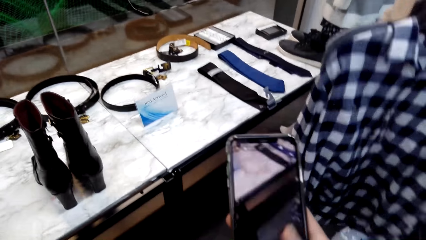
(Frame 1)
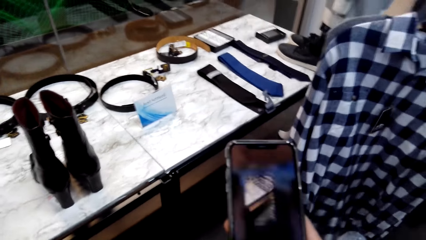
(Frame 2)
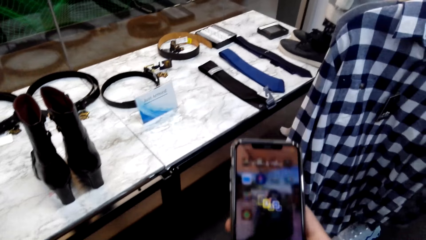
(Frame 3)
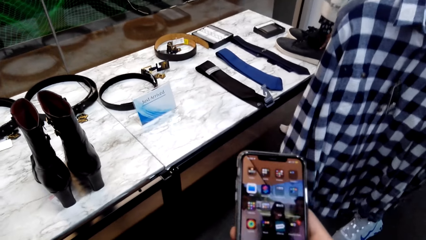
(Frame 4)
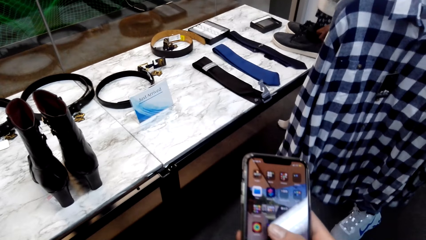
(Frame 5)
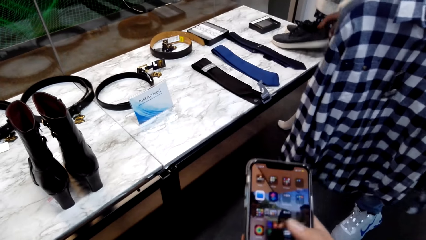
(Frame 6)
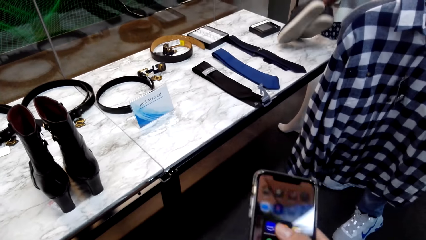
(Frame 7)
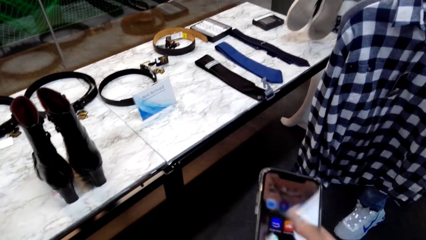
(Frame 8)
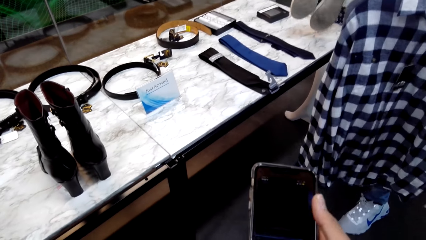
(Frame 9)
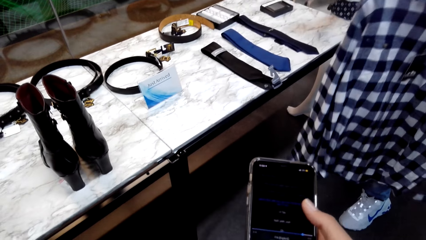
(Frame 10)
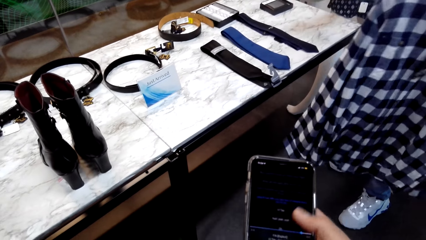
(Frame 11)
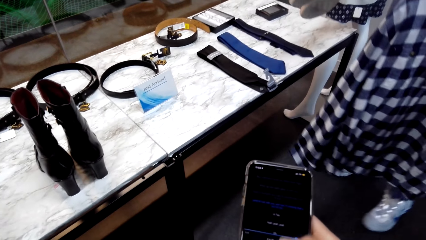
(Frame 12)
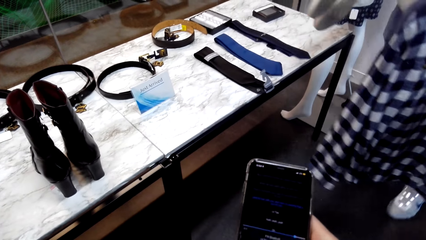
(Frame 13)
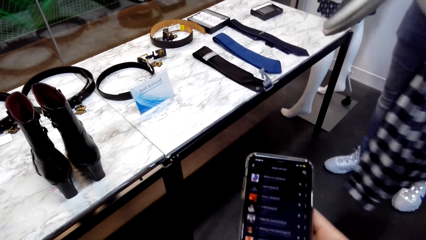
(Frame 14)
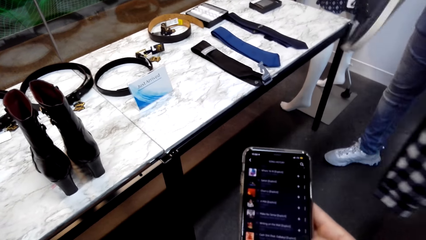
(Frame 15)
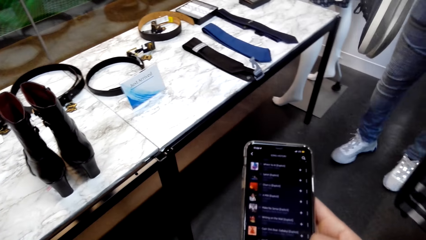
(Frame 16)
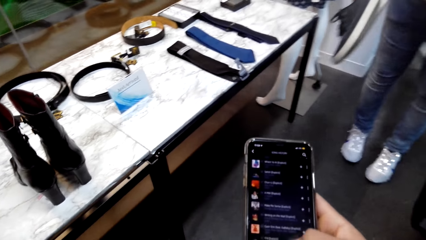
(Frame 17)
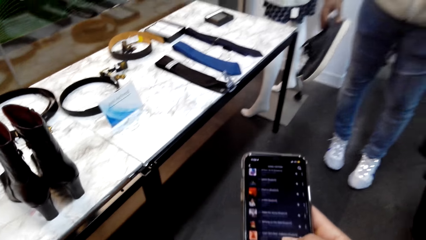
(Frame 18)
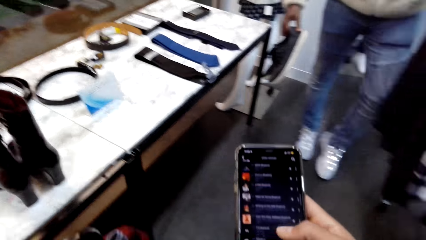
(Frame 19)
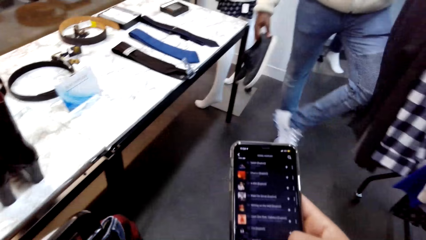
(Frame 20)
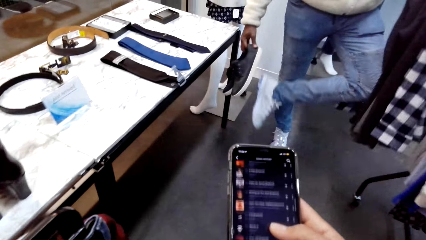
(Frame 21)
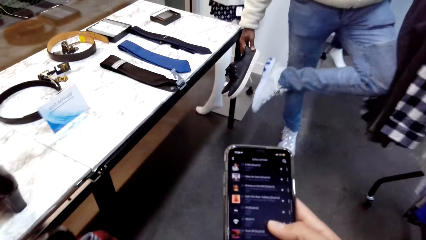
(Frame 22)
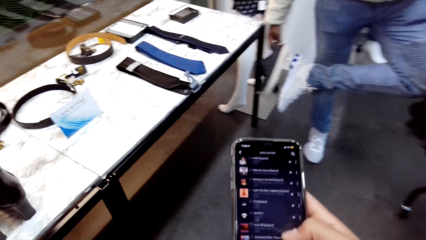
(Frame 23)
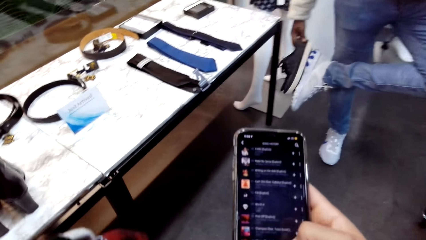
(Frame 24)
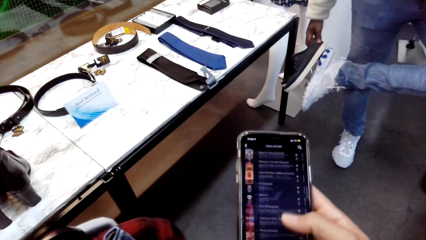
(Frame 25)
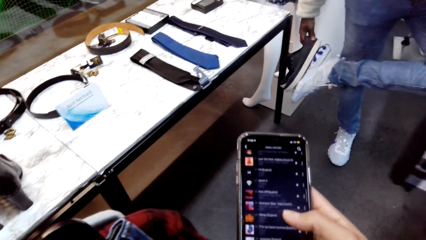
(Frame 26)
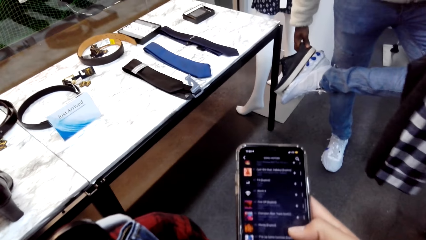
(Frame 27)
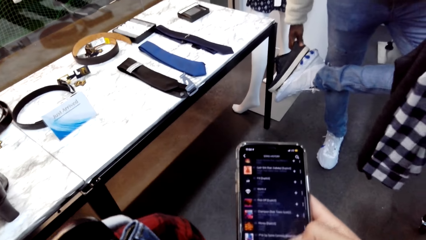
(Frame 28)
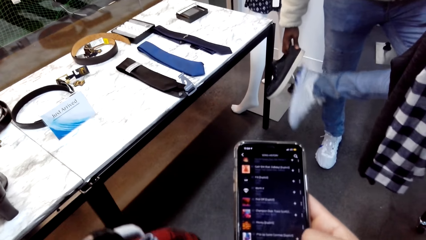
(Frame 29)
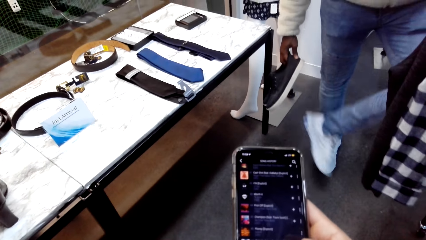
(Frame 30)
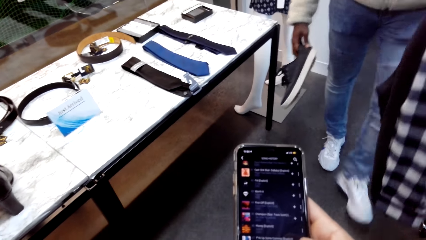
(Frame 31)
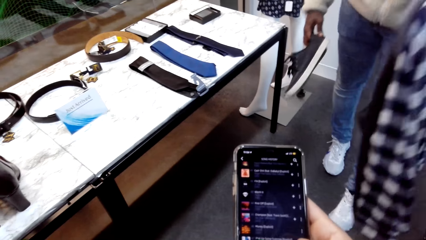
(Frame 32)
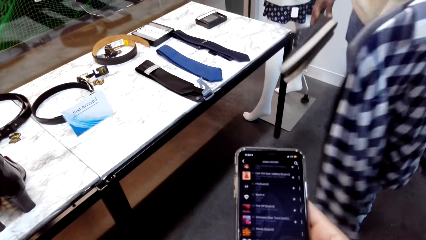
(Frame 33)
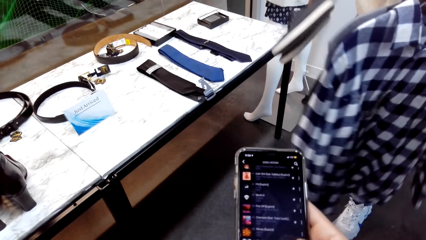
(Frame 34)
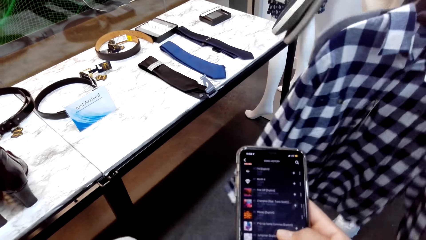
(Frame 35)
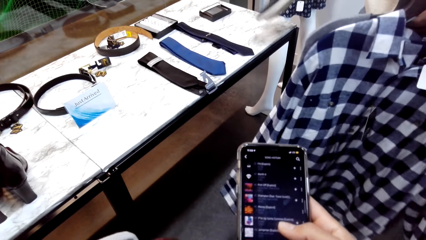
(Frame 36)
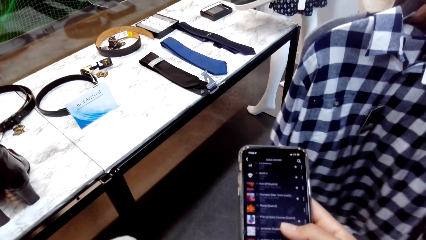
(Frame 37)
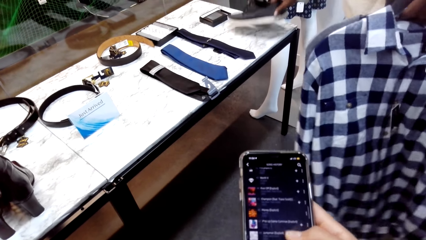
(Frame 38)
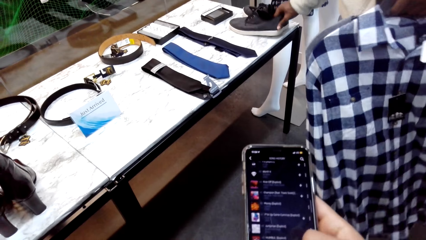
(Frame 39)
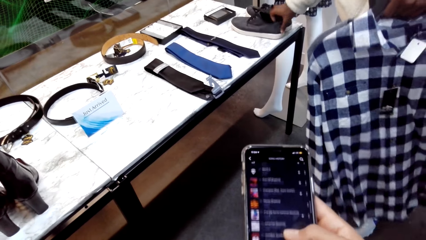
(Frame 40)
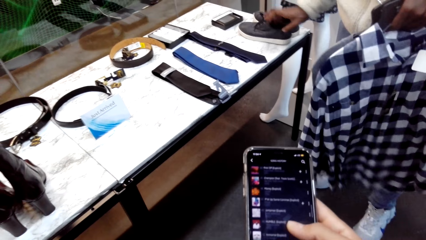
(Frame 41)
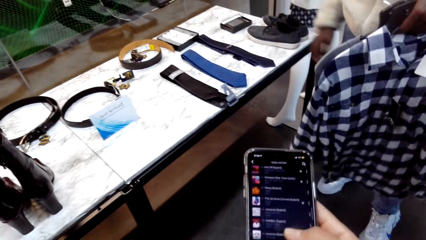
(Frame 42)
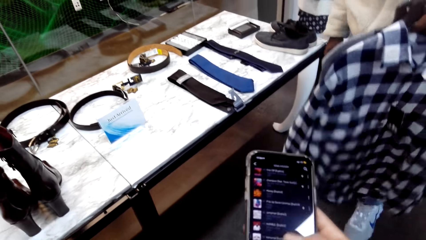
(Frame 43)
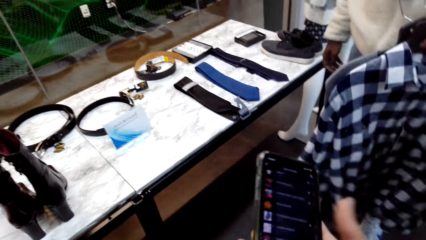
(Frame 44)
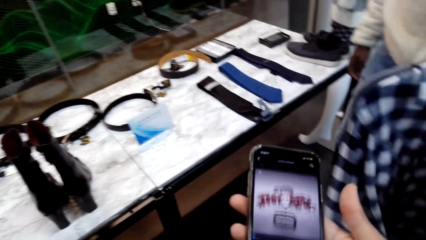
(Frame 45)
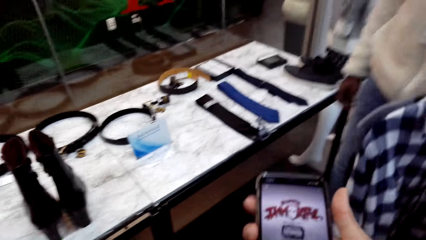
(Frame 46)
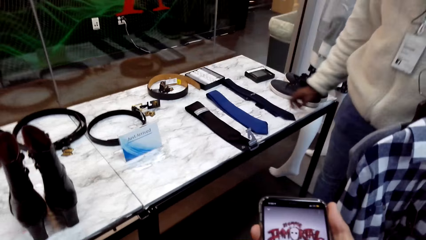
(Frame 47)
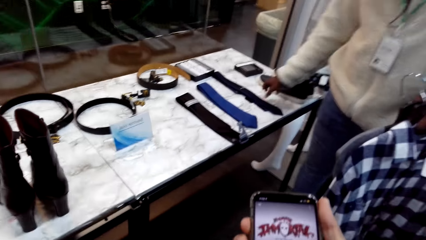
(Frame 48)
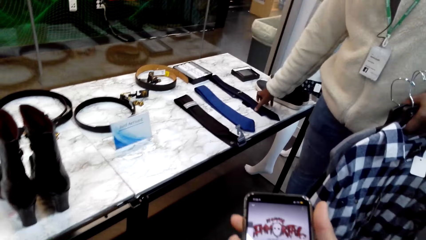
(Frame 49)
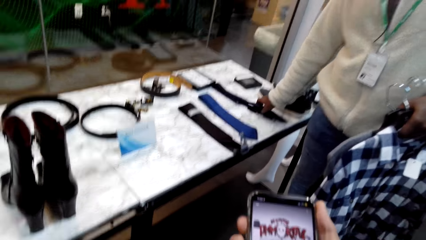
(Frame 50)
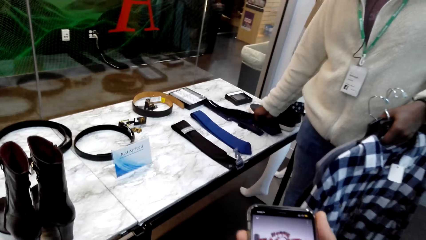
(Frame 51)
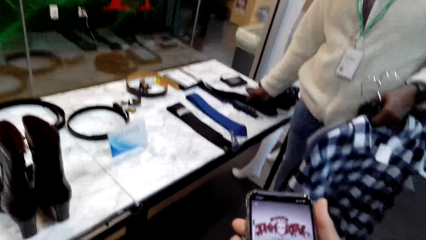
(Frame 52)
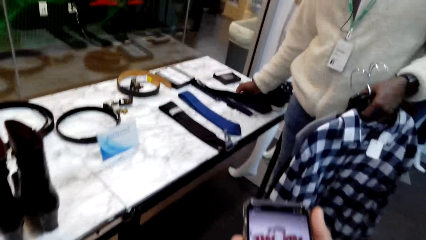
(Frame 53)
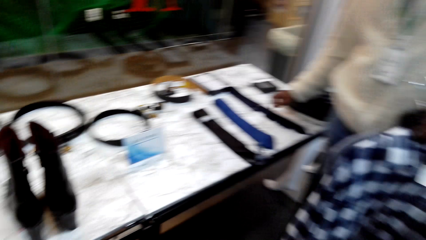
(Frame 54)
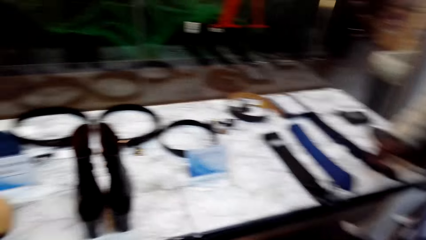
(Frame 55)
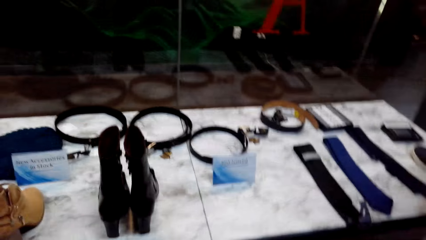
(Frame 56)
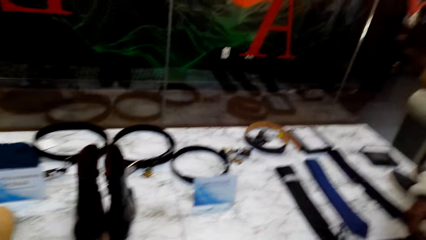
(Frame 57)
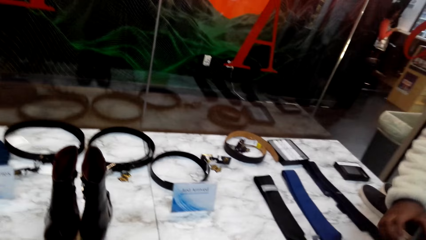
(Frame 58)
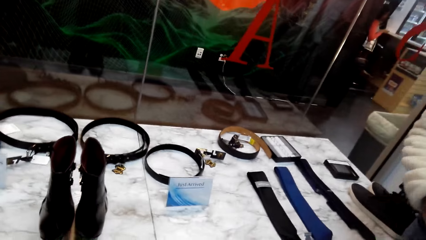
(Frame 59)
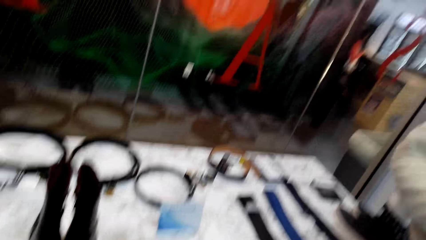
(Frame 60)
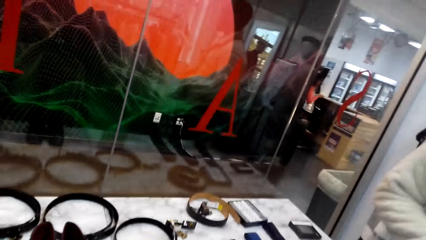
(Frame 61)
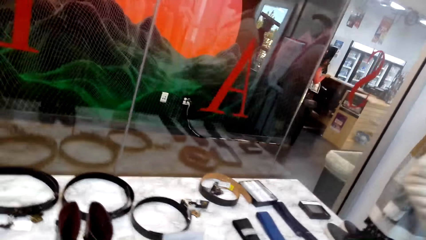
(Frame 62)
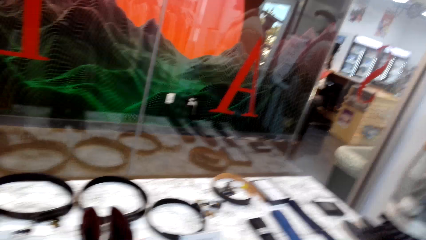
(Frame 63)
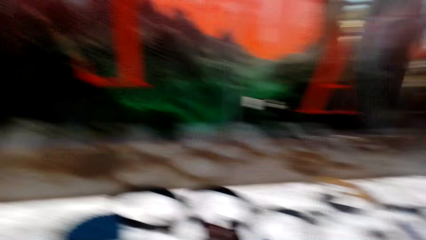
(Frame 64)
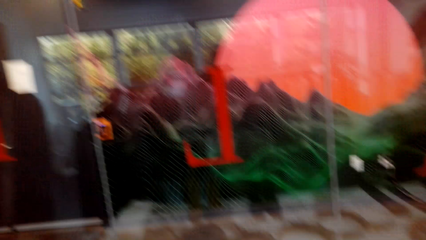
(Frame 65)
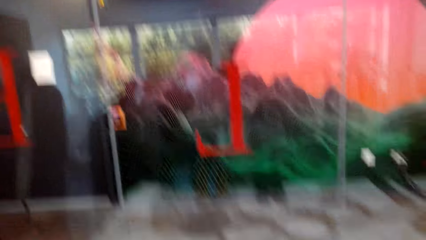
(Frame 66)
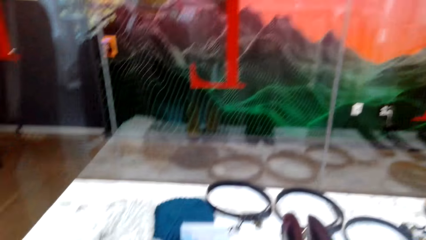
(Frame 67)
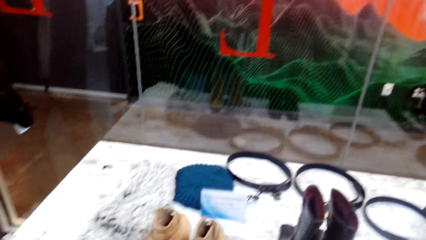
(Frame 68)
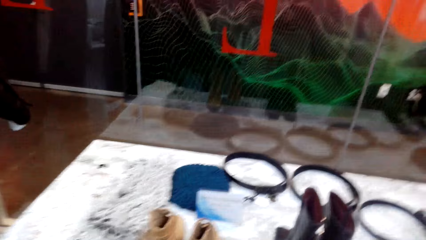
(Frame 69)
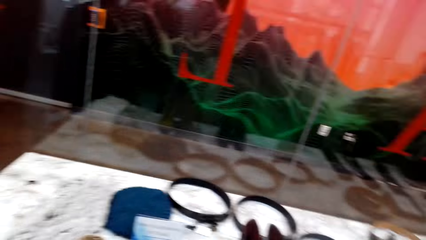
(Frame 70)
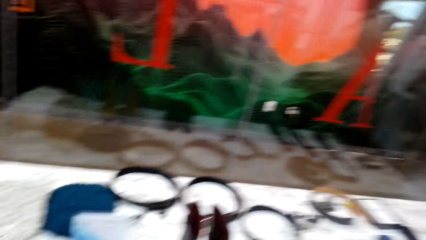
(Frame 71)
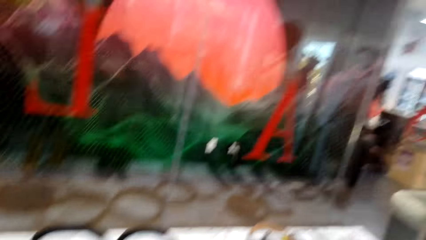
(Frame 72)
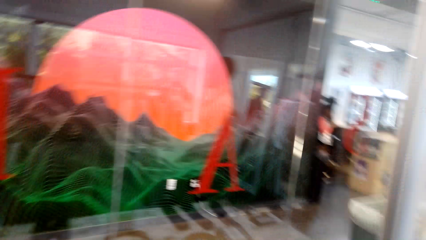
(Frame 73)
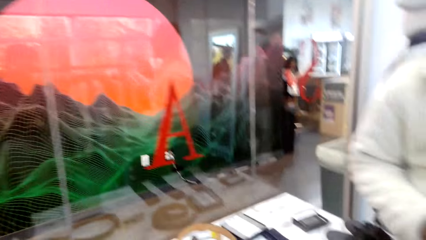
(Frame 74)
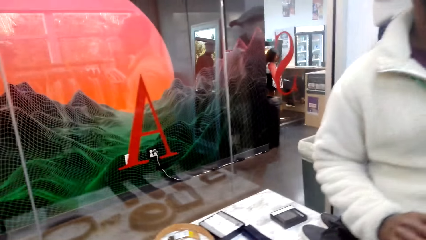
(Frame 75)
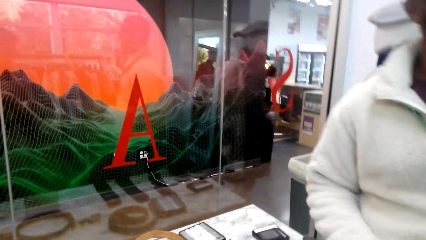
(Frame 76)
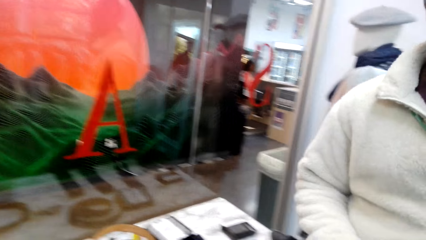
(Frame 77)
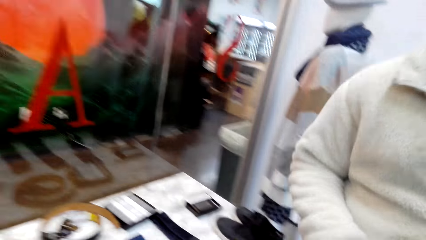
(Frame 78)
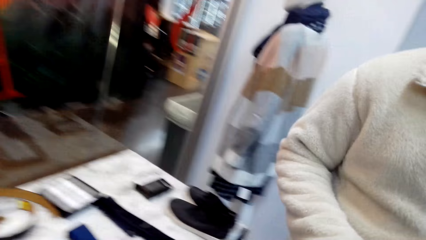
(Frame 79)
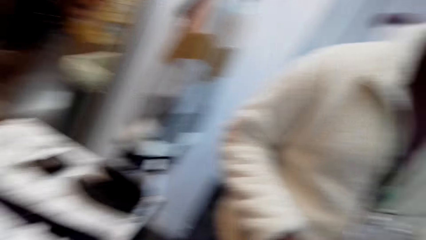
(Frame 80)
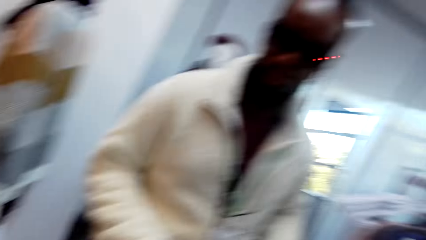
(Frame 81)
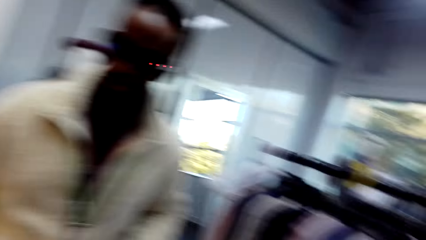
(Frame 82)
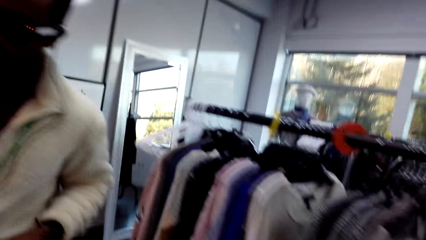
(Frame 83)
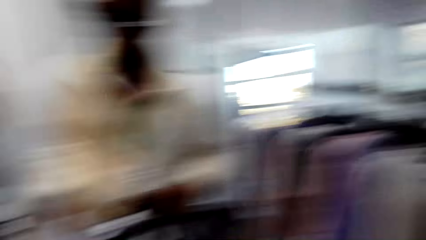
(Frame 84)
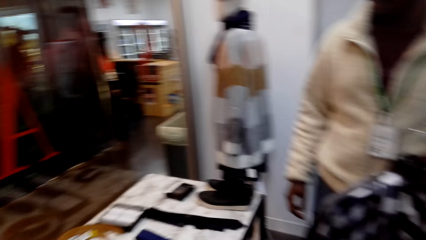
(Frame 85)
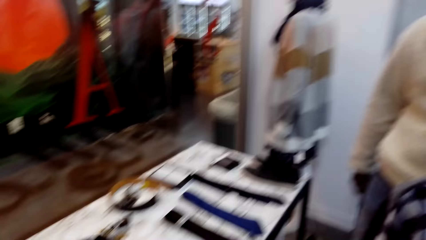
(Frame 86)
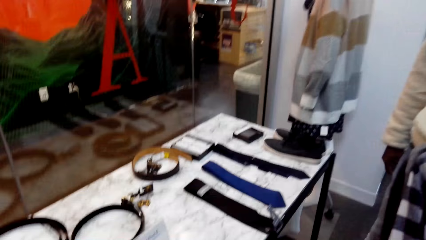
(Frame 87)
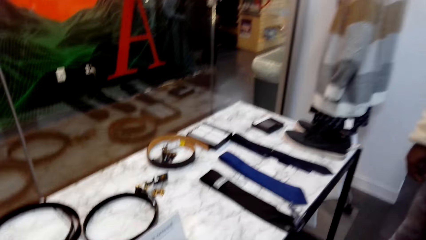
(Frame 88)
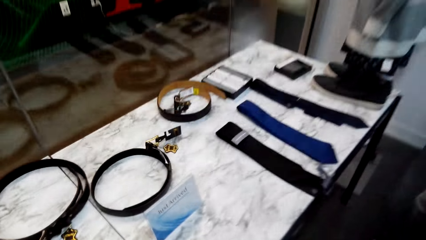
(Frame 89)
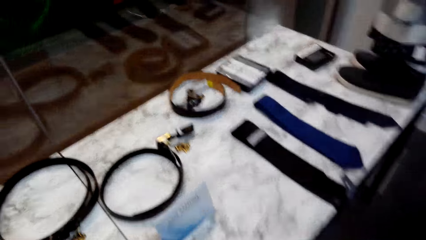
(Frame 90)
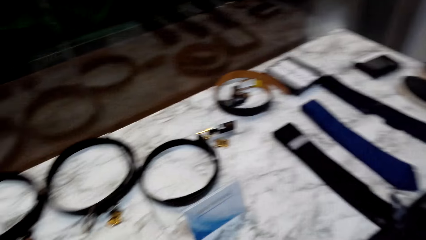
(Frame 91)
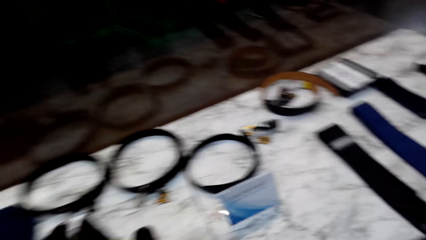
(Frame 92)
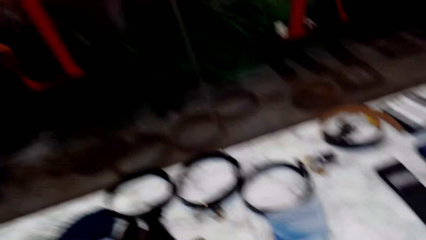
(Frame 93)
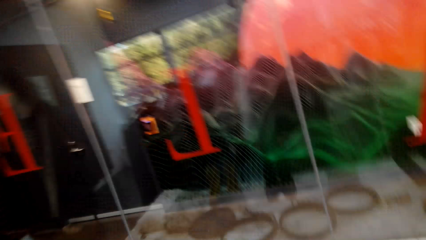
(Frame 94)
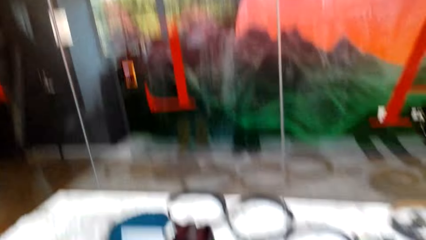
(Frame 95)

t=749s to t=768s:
A person picks up a pair of shoes. The camera wearer scrolls through his phone. The person puts the shoe on the table. The camera wearer turns the camera.
